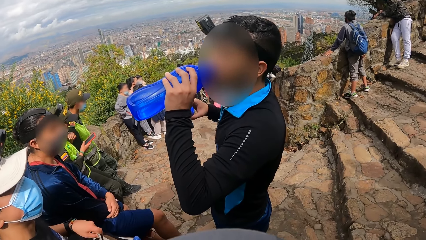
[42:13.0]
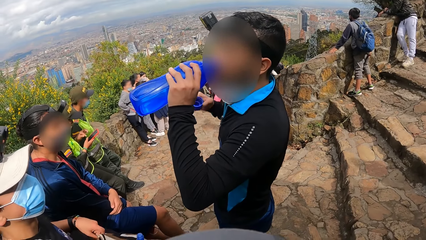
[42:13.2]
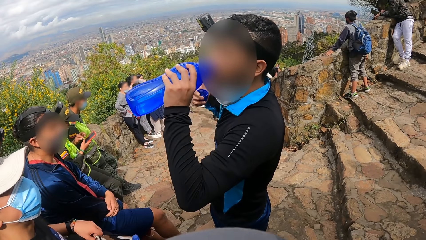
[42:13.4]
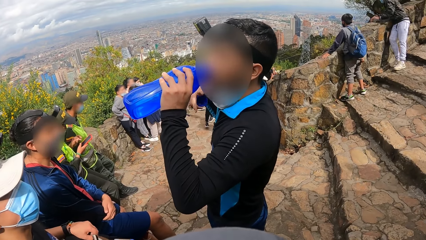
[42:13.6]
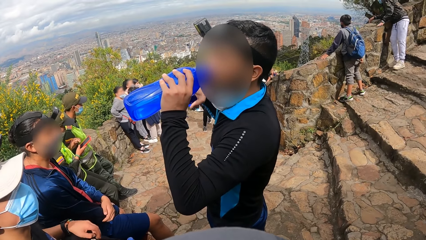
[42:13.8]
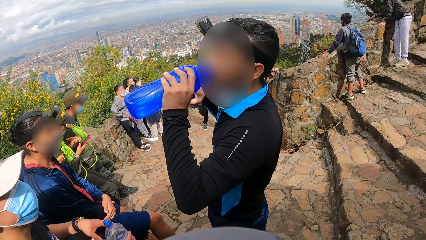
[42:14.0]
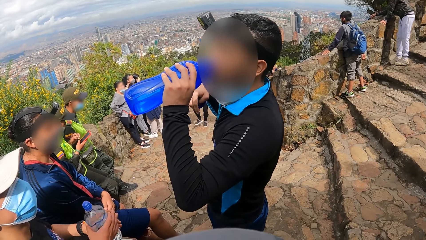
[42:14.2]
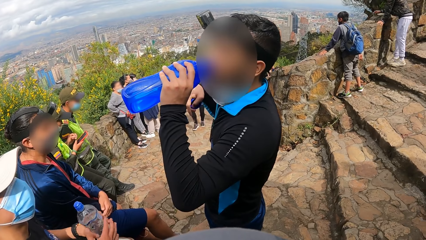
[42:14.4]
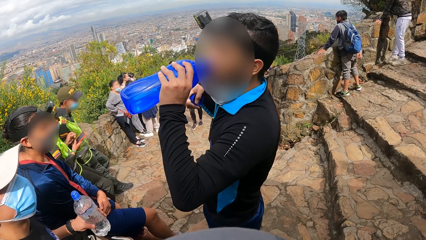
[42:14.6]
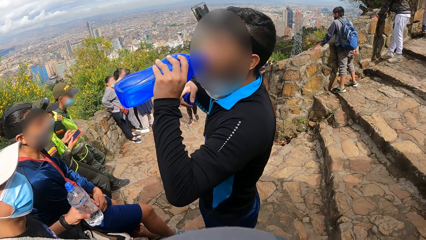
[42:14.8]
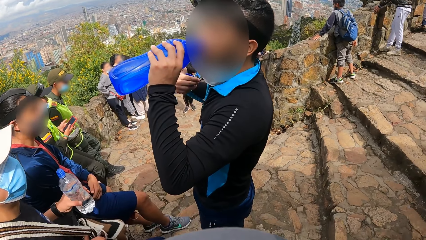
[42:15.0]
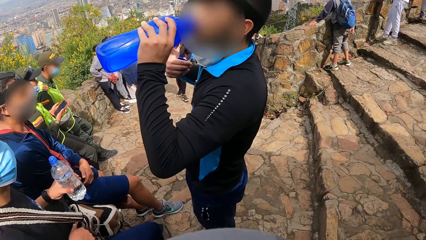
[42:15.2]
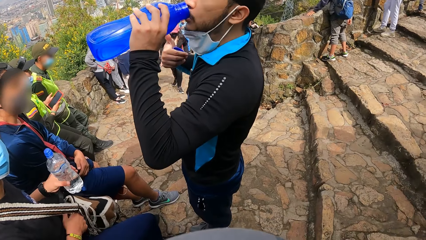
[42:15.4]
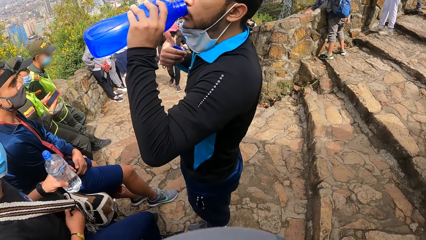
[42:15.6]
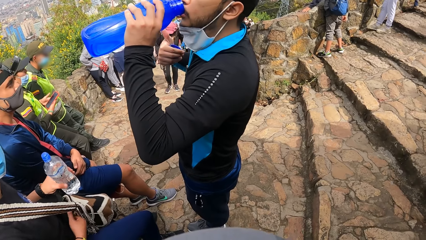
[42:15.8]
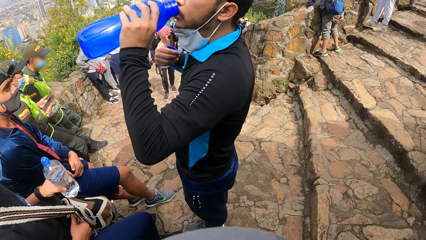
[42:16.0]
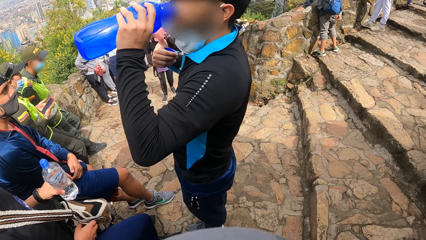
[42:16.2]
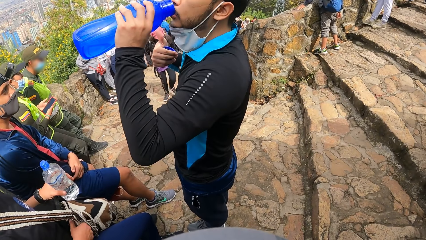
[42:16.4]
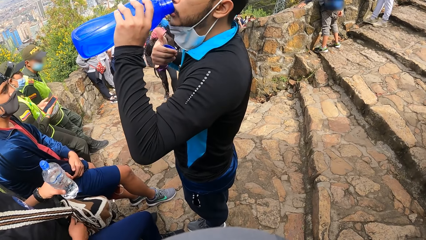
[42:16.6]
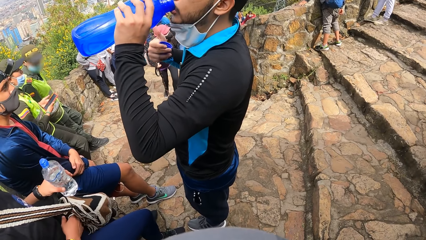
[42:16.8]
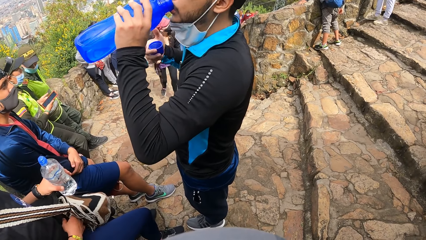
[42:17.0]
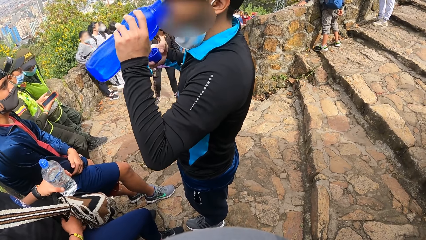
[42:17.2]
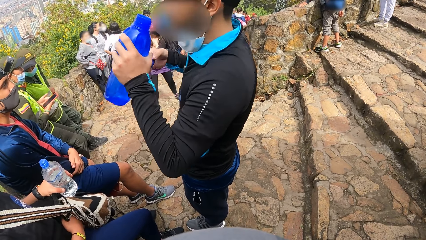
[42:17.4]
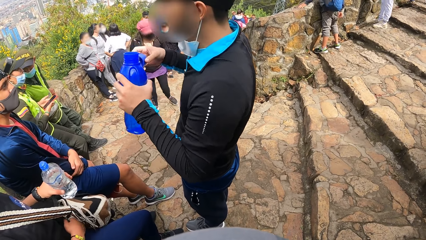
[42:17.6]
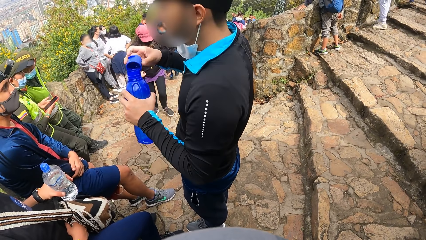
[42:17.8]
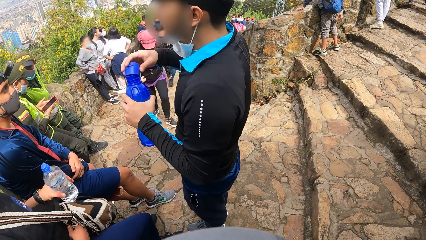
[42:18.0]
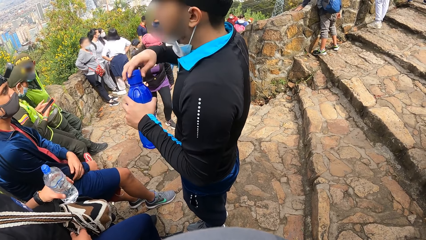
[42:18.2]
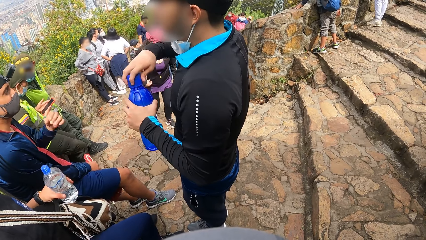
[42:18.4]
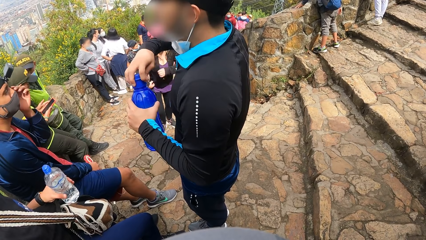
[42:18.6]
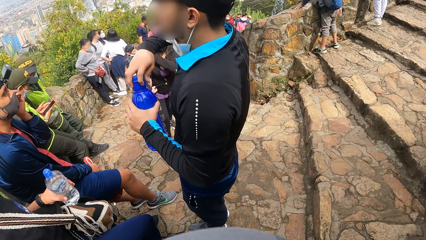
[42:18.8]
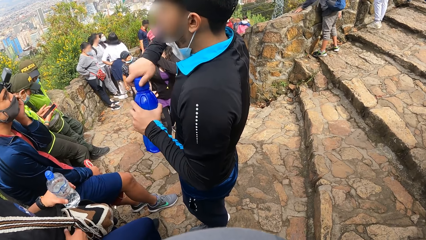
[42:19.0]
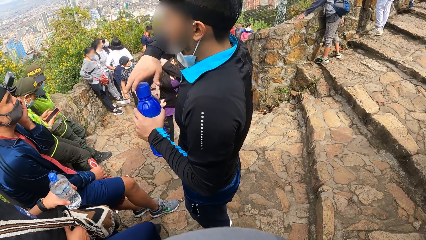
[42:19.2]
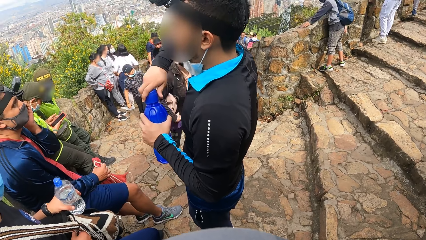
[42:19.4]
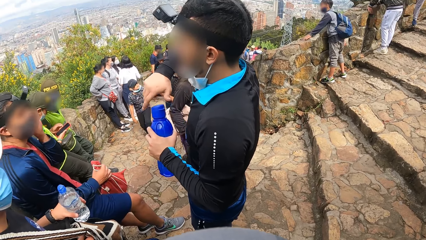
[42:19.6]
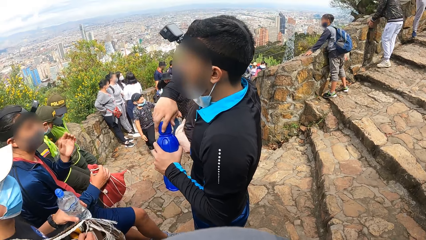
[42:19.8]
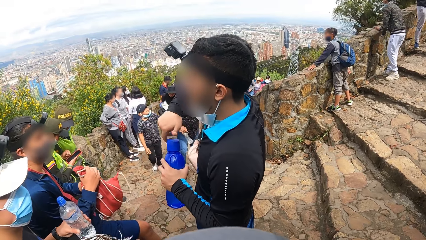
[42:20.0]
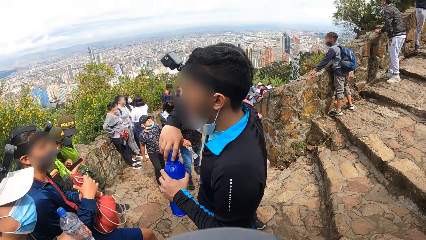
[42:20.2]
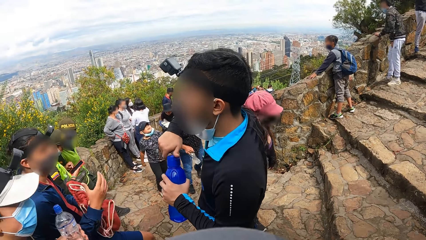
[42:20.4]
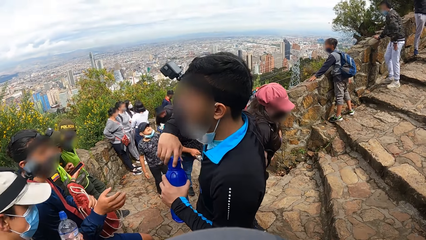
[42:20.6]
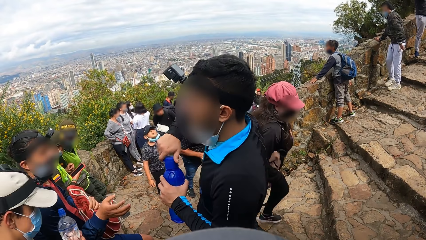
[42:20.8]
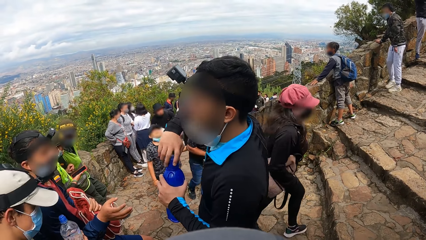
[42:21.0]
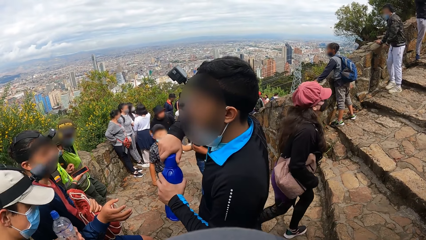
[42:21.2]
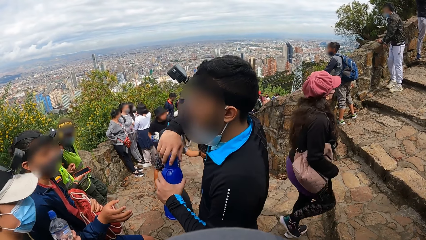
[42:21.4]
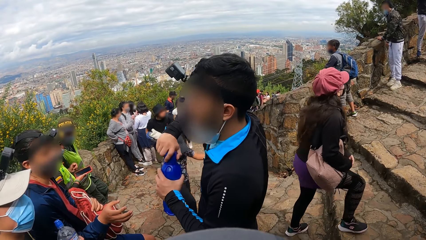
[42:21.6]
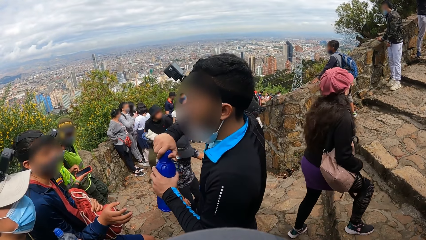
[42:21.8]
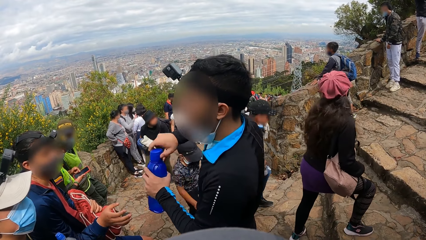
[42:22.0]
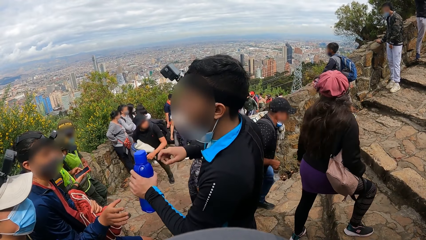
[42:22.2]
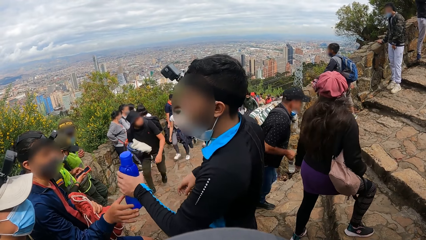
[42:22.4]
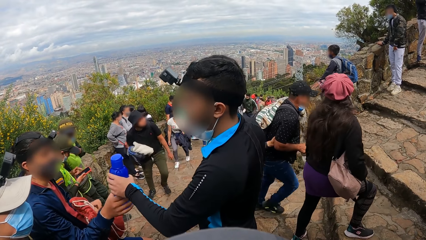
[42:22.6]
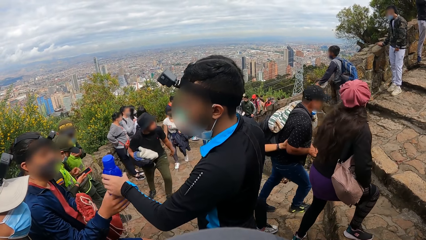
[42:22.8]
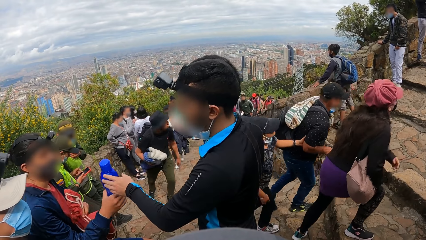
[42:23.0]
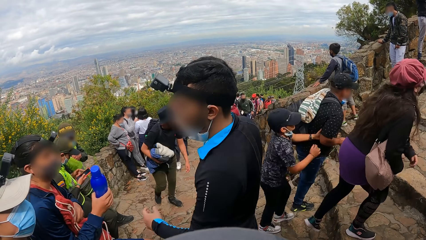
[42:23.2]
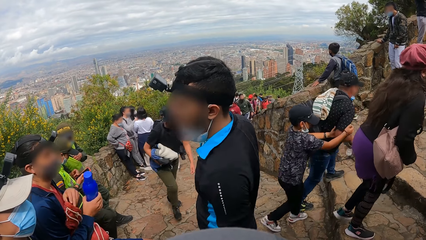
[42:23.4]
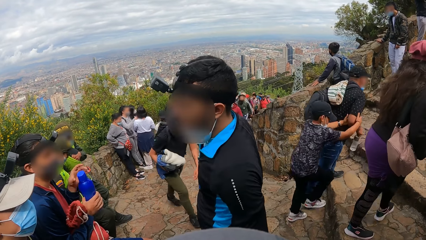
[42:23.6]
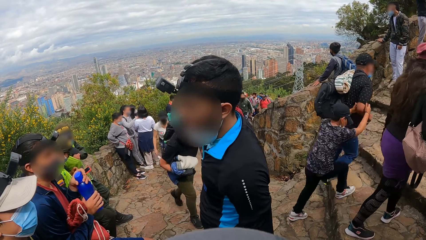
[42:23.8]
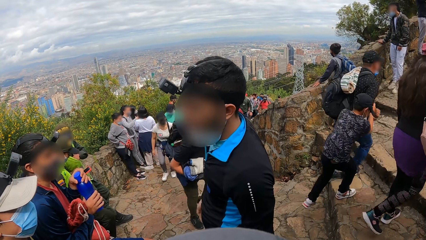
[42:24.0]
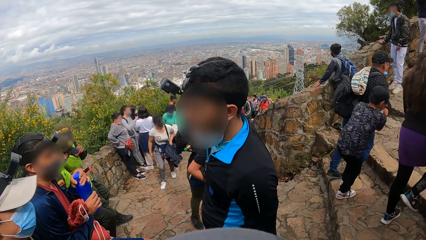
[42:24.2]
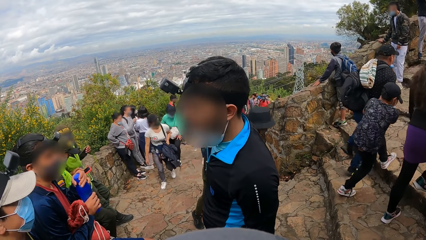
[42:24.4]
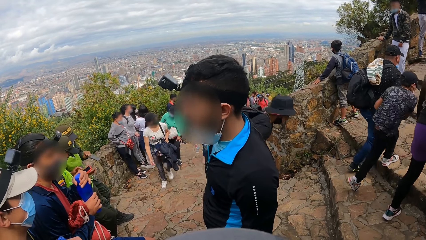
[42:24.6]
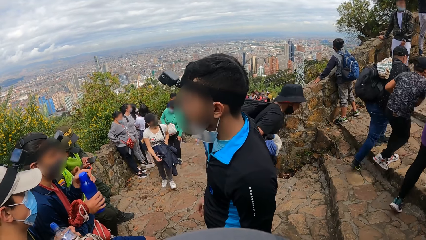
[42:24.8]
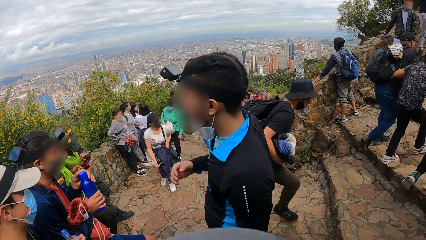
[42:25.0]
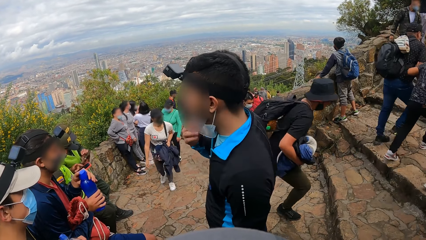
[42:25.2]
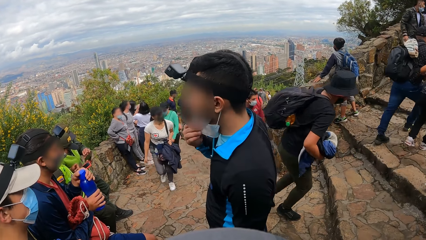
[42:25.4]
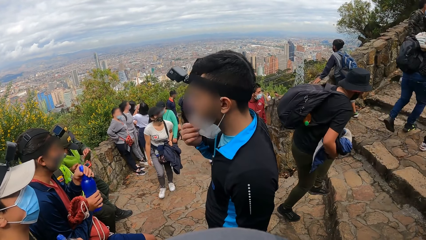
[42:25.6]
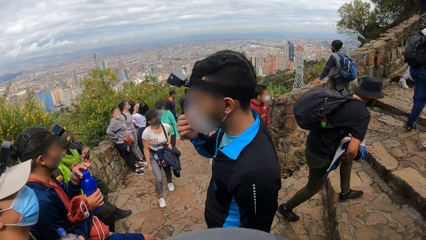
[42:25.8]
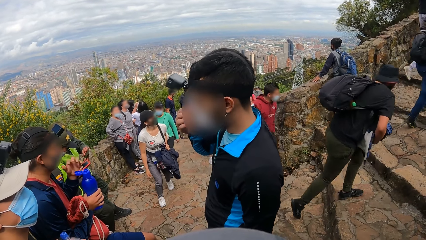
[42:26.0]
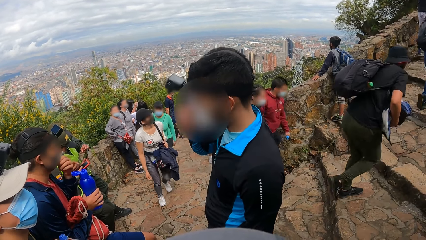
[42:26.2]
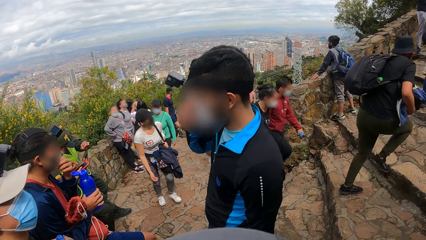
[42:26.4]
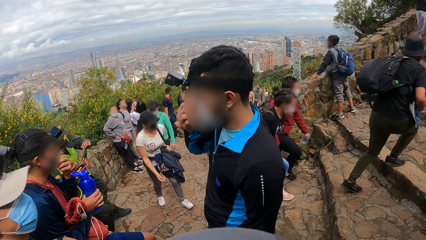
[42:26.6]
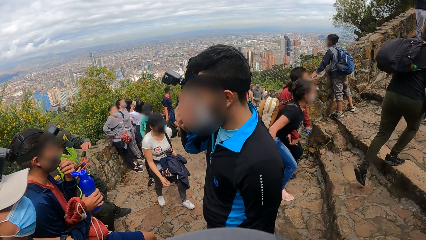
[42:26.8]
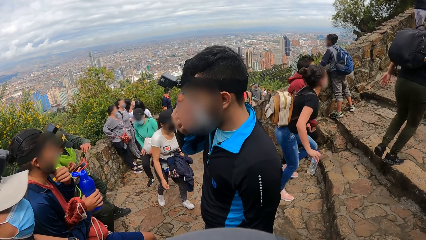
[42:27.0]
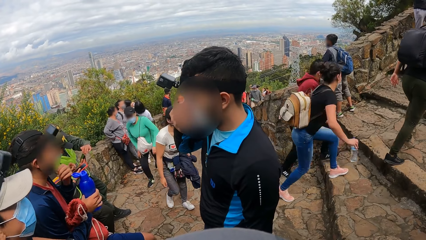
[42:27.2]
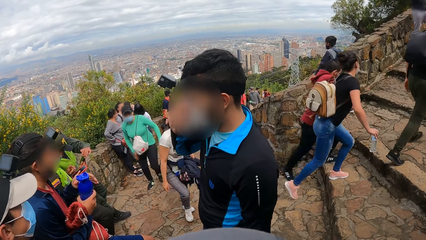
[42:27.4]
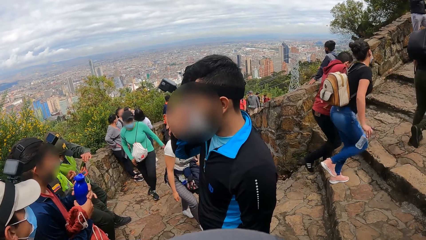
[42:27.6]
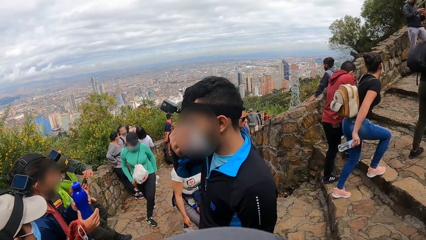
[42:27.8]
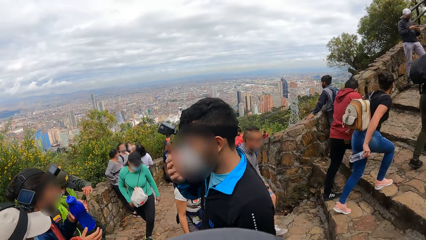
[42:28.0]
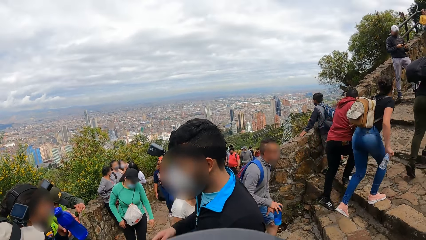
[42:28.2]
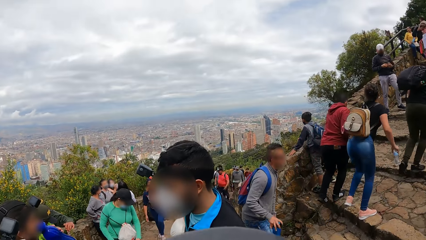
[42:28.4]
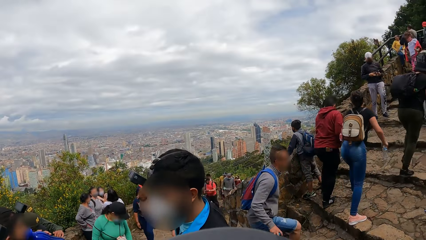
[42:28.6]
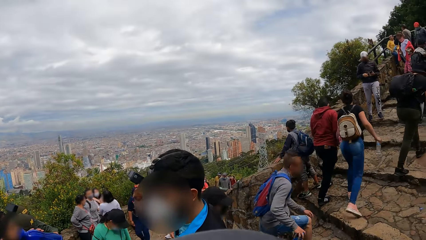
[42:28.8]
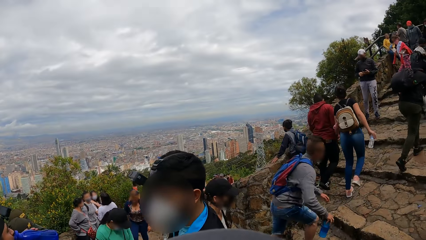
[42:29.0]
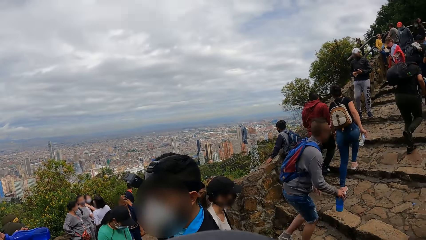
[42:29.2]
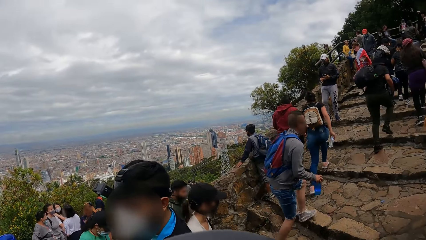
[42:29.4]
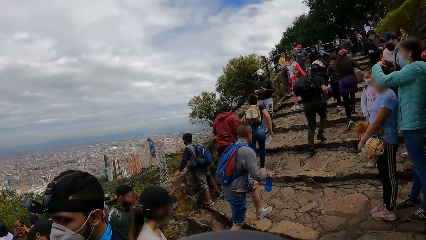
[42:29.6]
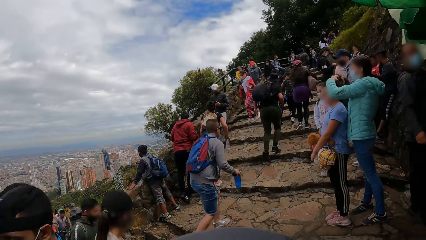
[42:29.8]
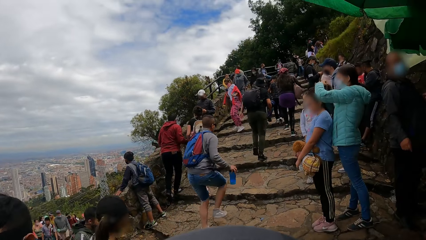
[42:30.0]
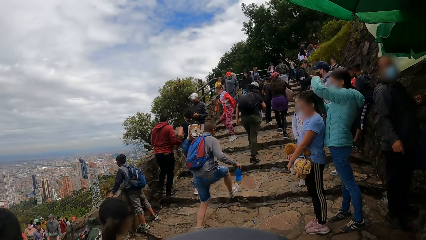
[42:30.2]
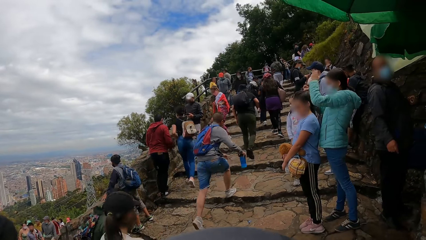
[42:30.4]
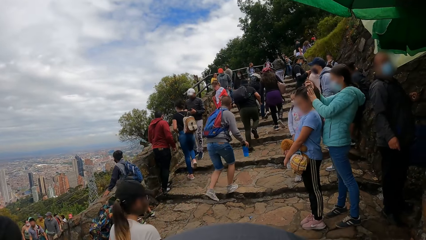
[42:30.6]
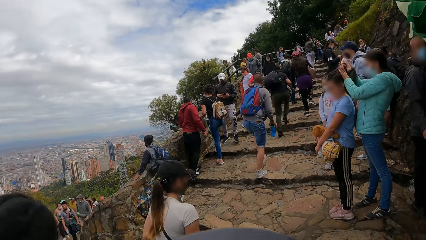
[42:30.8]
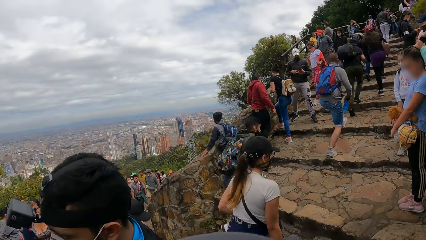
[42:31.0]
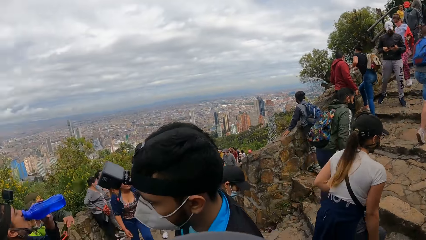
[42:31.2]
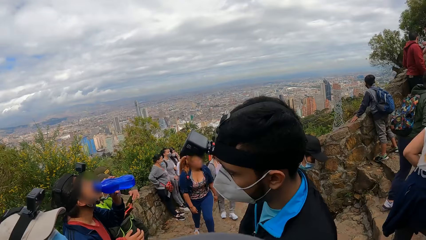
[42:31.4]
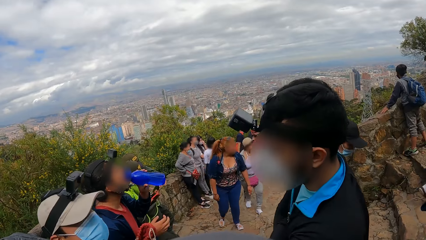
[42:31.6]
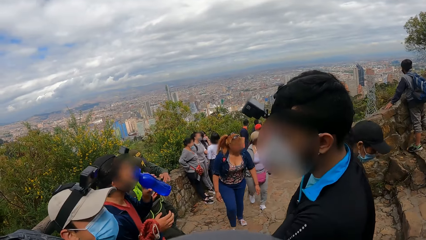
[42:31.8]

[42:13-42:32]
A man closes the bottle with the cover in his right hand and gives the bottle to another man. The other man drinks water from the bottle in his left hand. The other man opens the bottle with his left hand.
